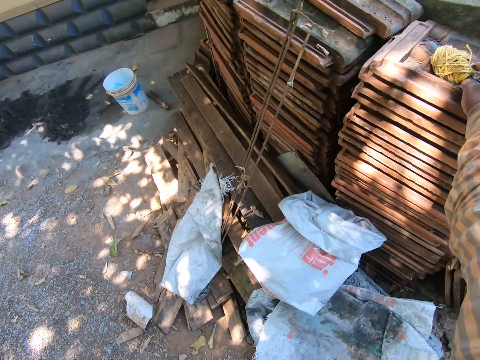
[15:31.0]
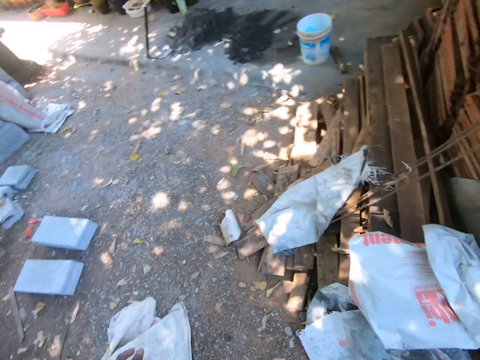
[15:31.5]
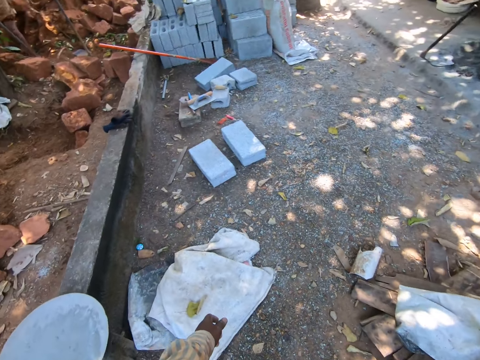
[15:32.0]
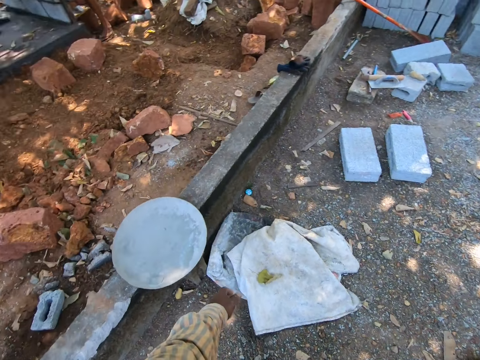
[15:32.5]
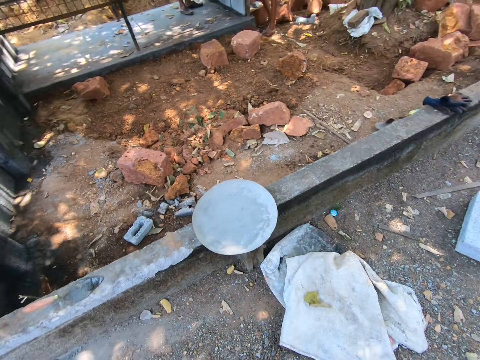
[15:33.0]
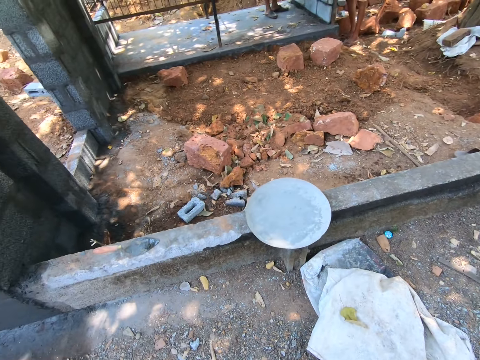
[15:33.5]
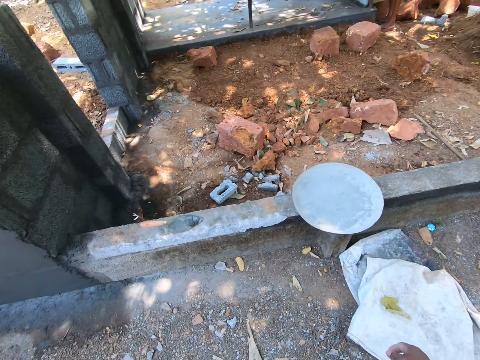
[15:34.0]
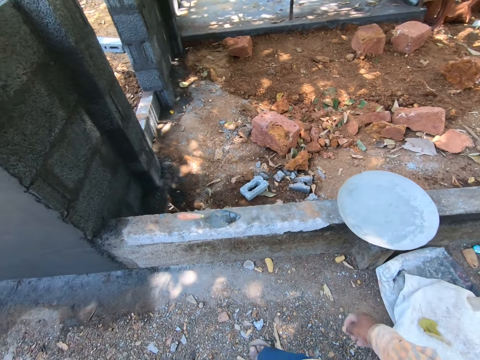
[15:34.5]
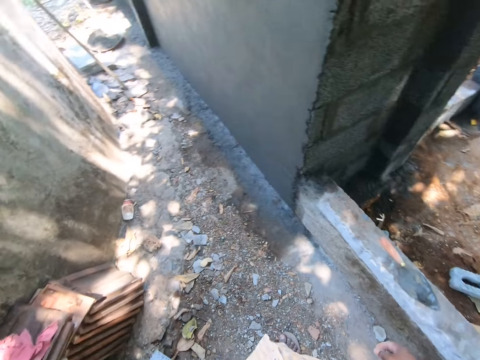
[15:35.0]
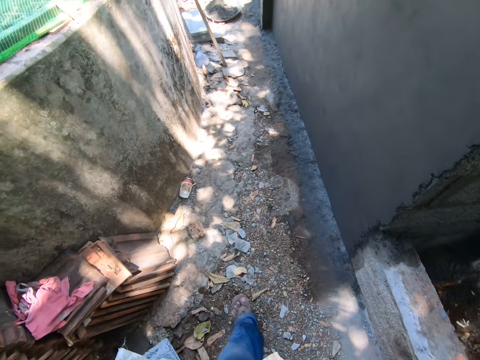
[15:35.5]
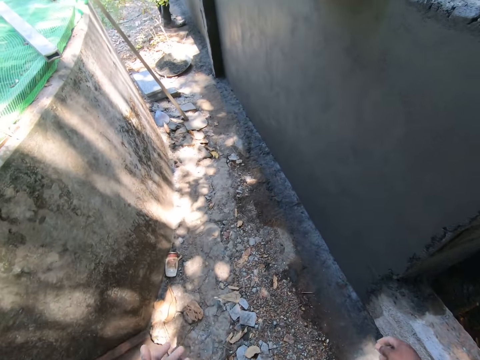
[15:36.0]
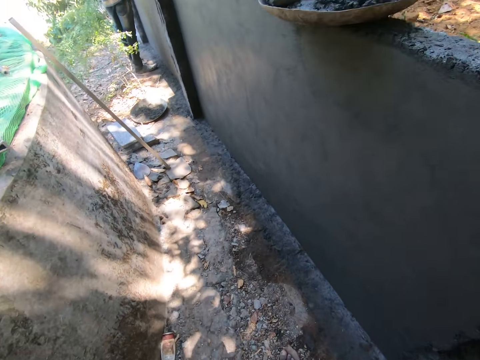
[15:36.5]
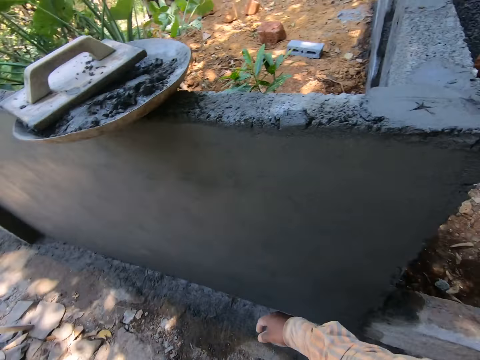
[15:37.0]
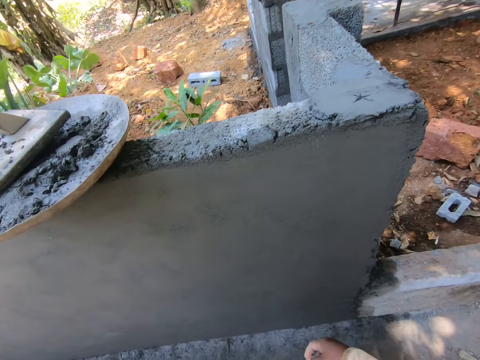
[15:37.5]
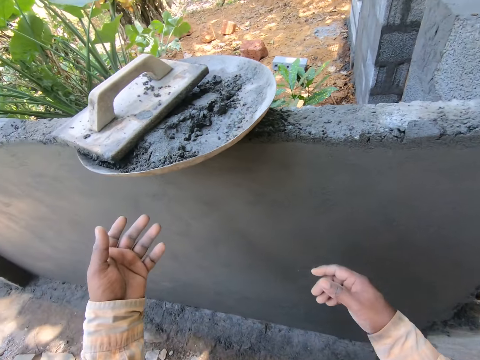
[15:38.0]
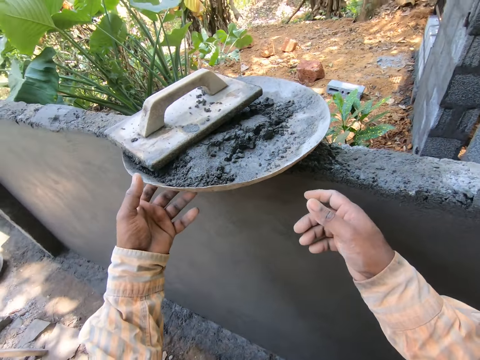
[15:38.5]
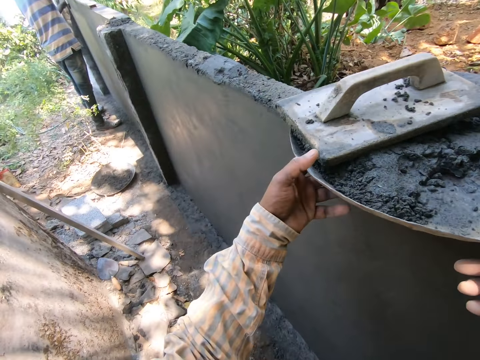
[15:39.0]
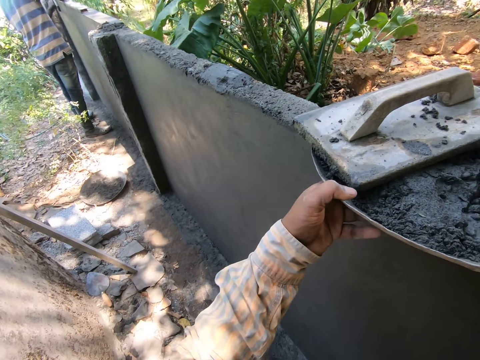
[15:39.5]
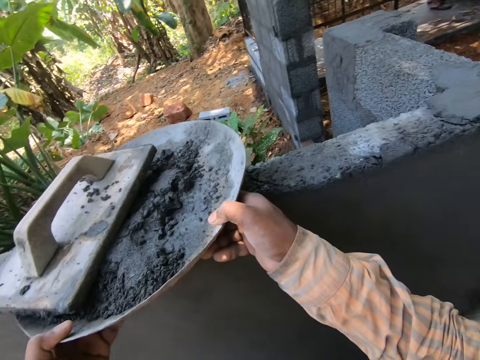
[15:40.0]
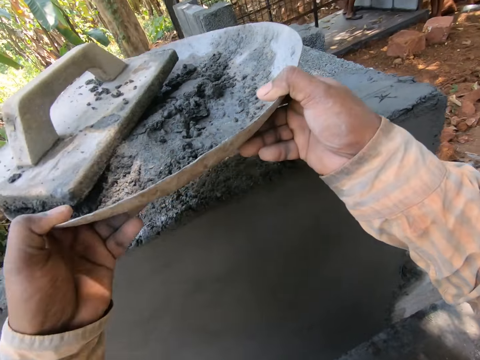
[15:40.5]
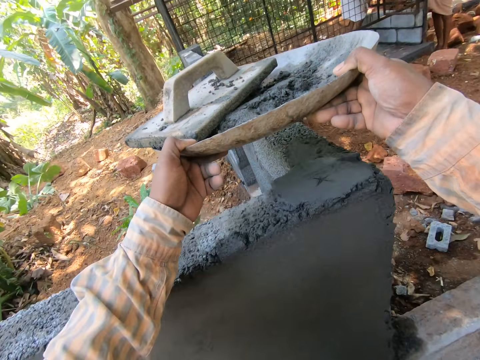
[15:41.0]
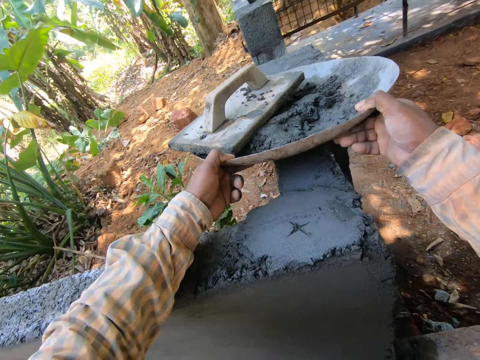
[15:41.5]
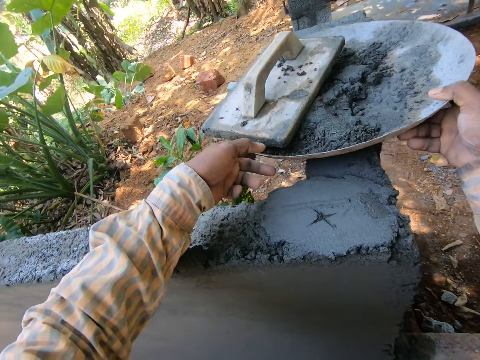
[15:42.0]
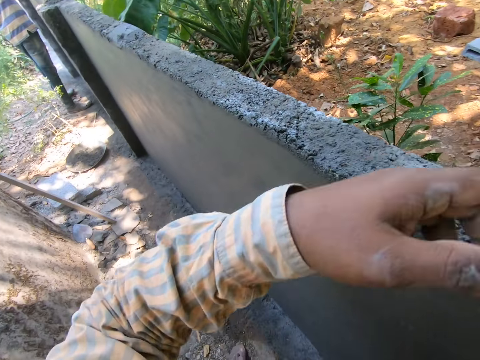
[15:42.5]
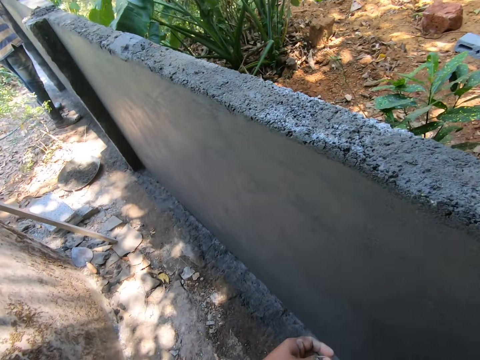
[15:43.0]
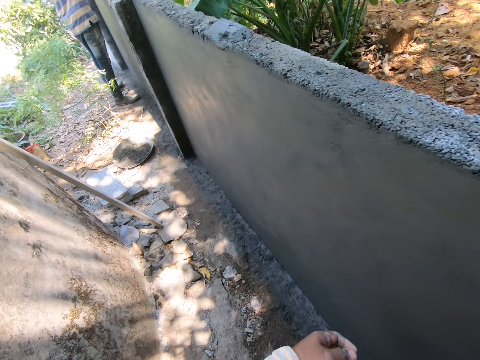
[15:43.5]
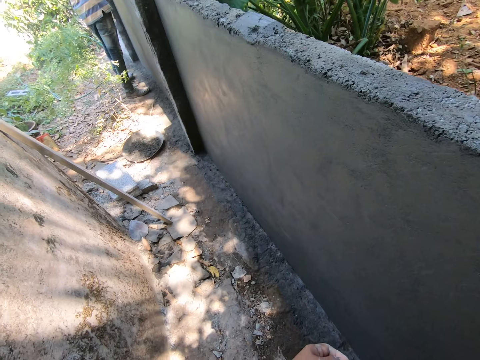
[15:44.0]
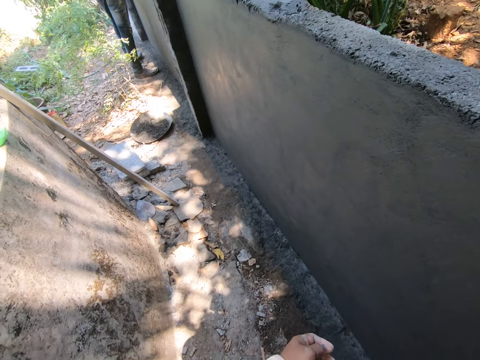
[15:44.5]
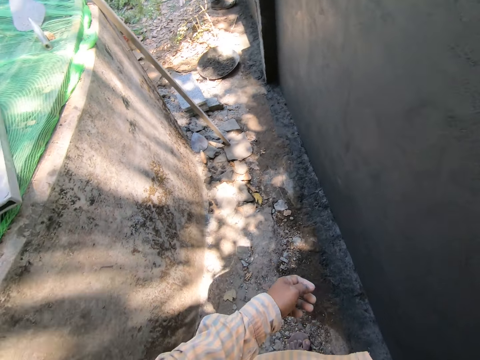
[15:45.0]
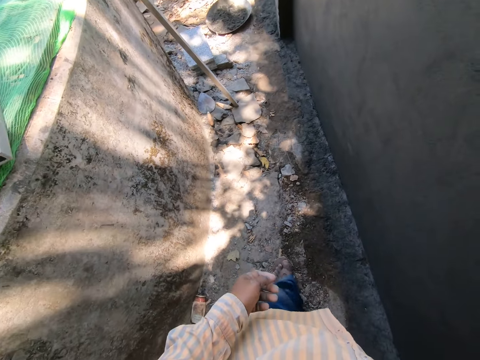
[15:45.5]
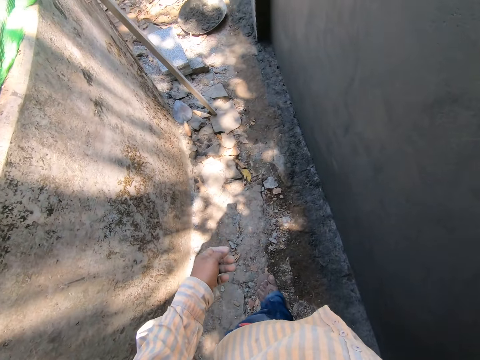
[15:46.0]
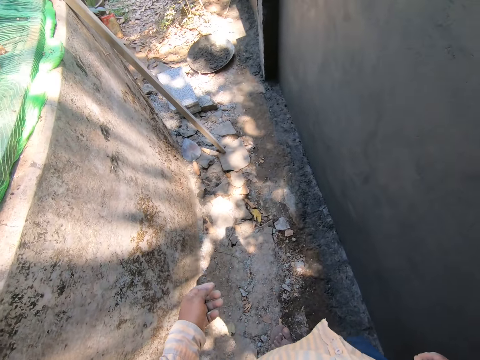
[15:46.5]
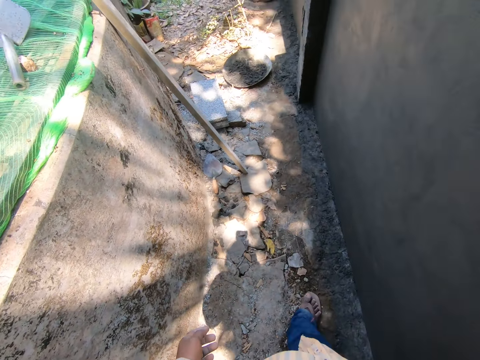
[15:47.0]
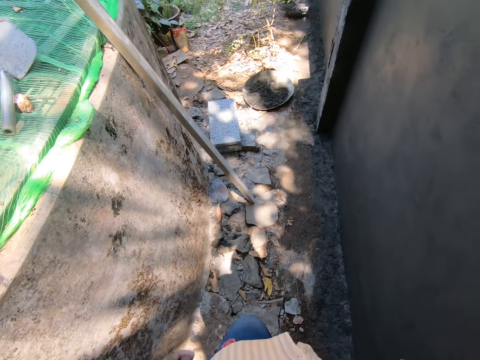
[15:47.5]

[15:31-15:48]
The camera wearer places the thread yarn on the wood surface or brick. They look around and walk. They hold the bowl or stainless basin. They pick the stainless basin. They place the stainless basin on the concrete. They move the bowl. They walk.

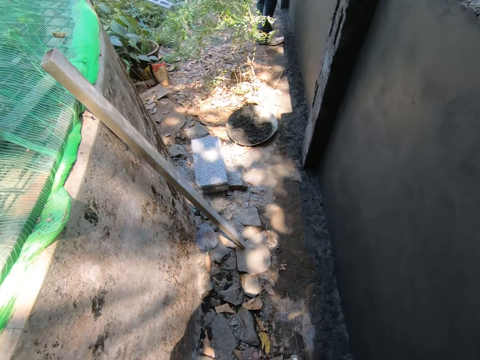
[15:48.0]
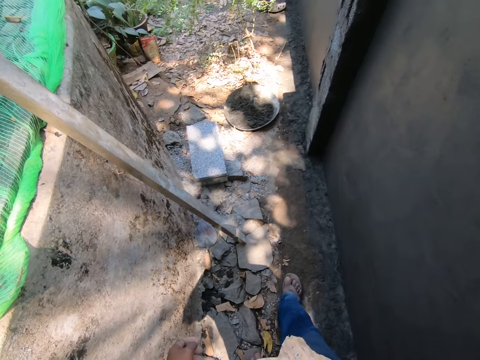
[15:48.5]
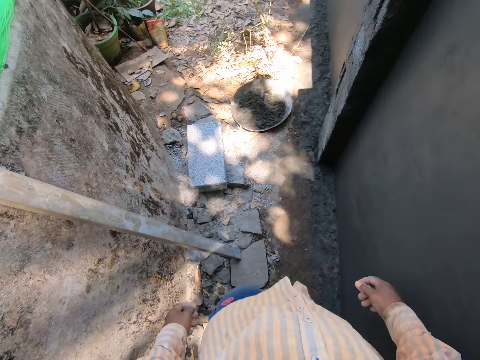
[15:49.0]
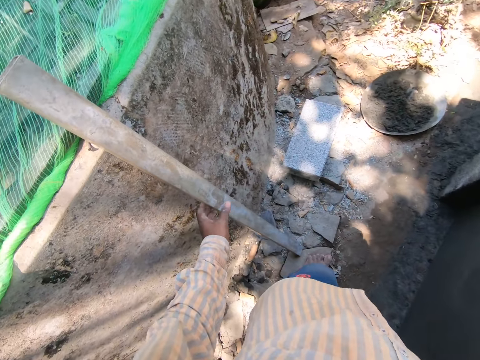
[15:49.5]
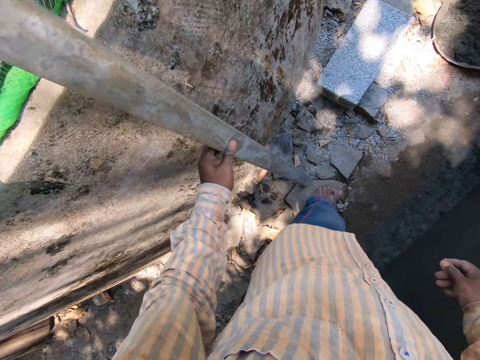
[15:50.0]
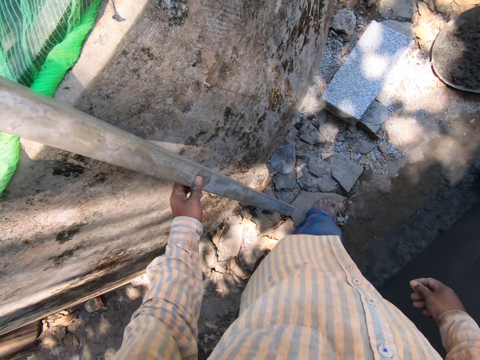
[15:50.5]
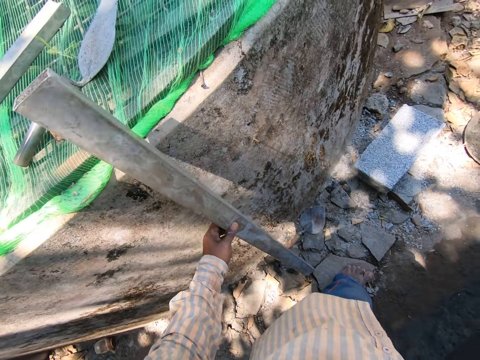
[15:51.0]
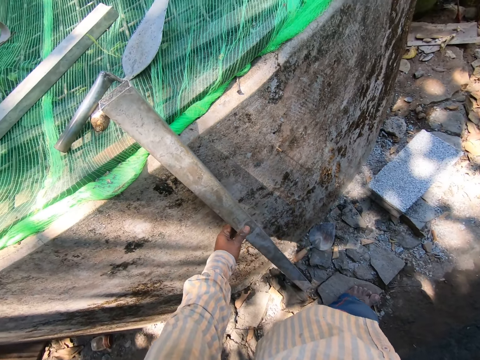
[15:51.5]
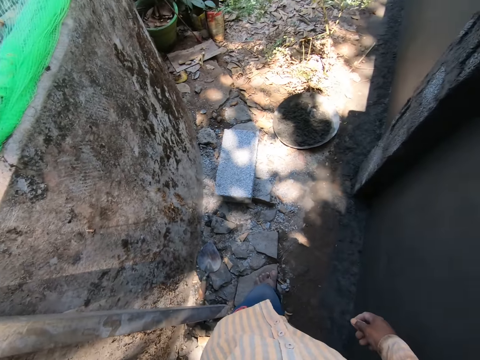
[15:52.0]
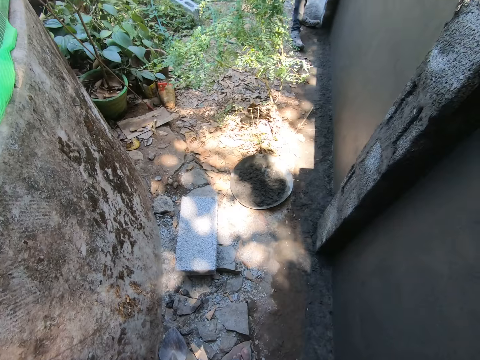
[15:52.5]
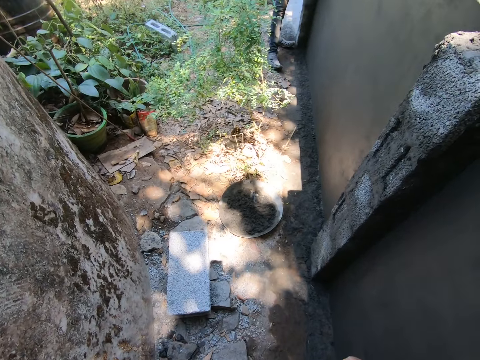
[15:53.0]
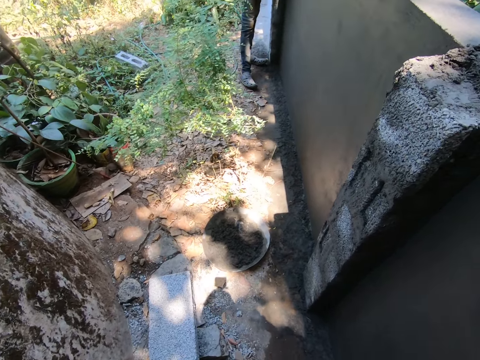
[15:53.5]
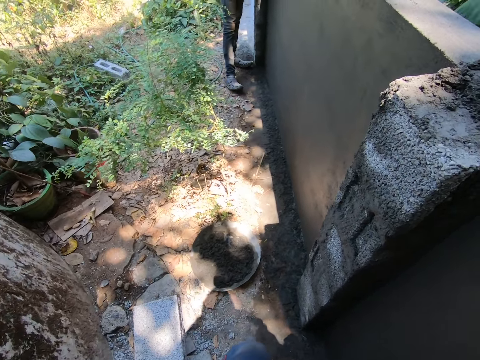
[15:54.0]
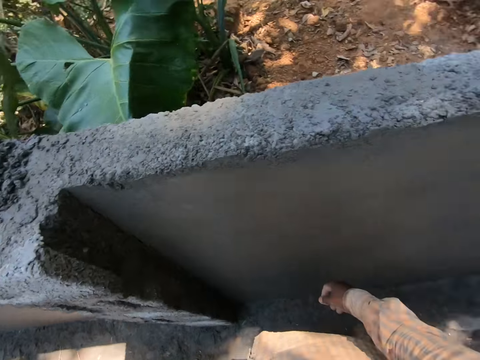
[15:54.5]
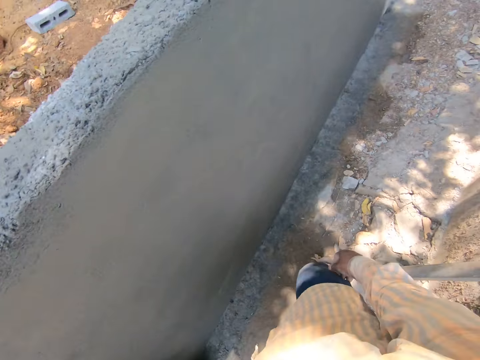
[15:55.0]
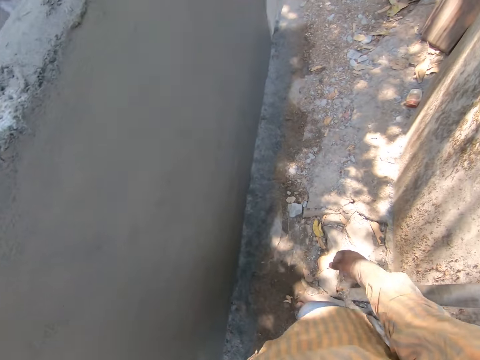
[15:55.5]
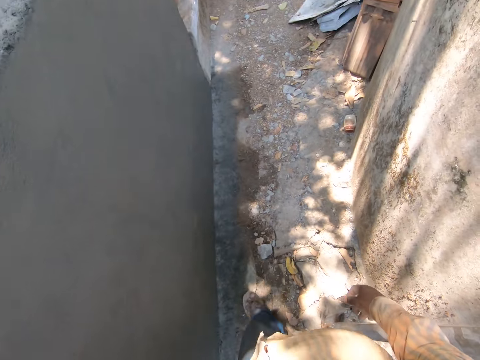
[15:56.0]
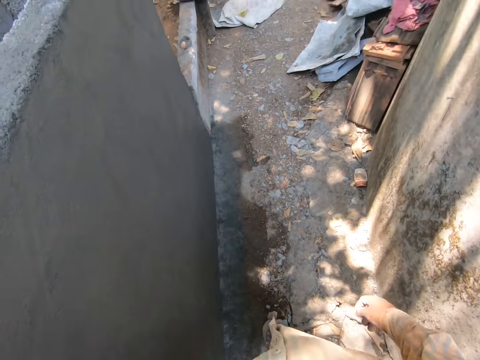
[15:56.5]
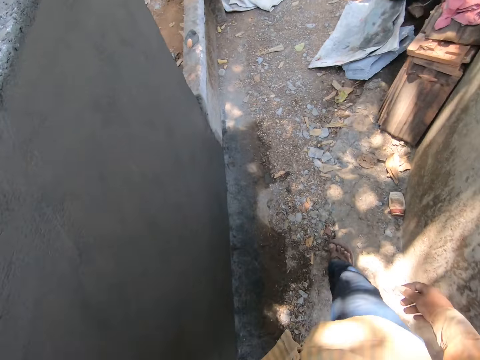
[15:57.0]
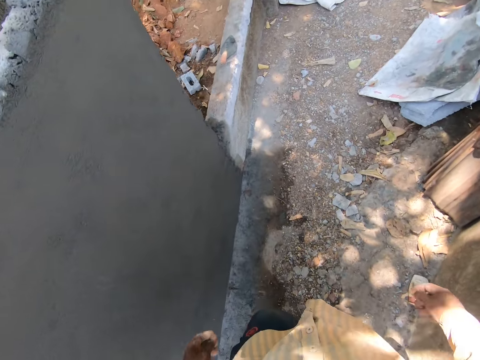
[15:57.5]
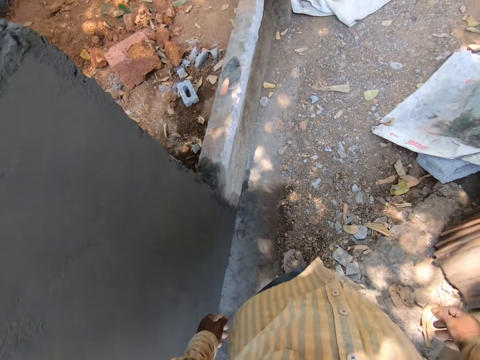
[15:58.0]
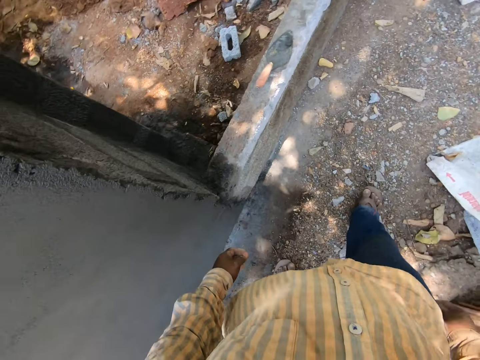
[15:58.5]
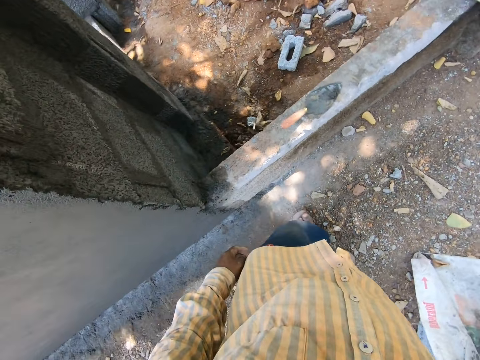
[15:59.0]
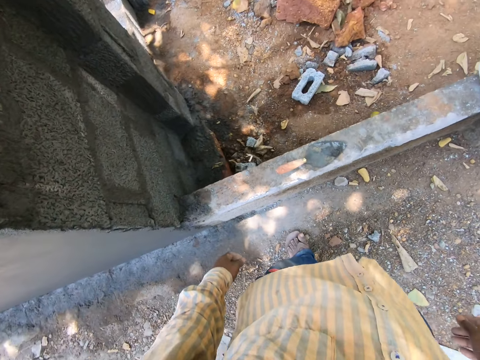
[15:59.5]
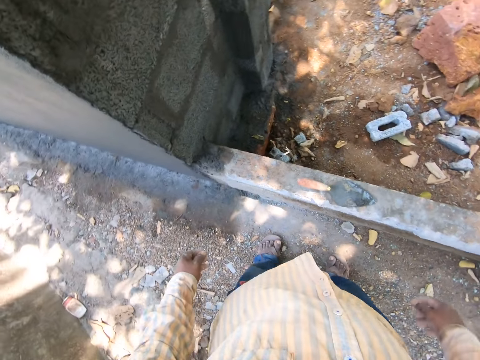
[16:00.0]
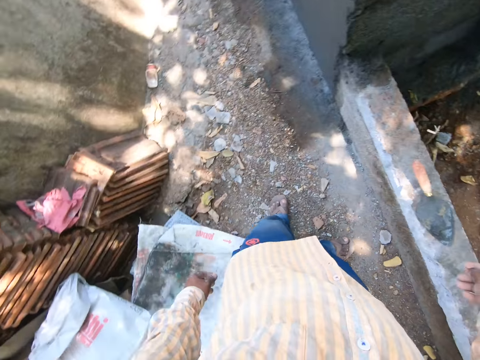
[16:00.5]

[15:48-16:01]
The camera wearer holds a piece of wood or metal bar. They walk.
